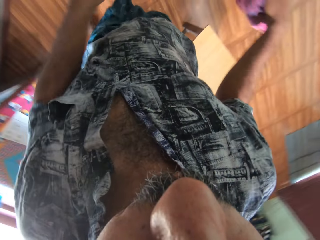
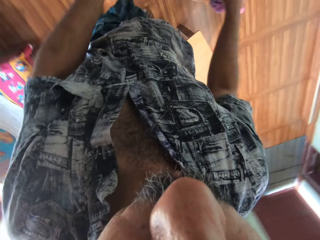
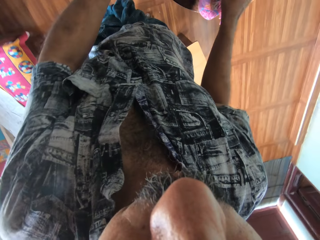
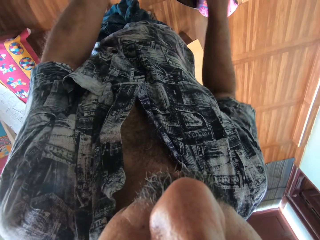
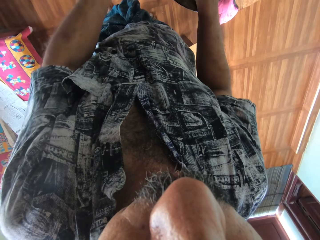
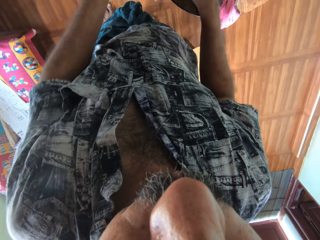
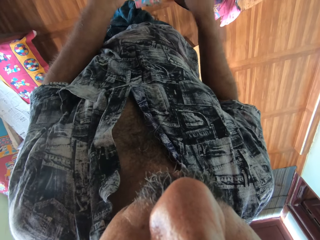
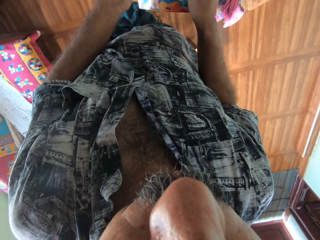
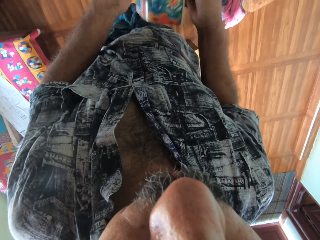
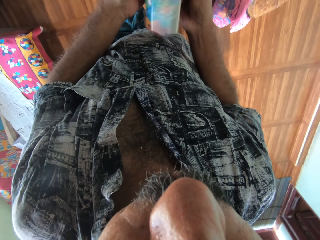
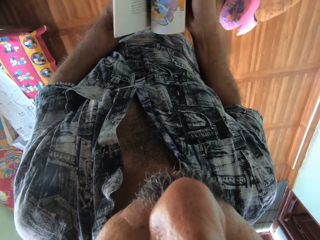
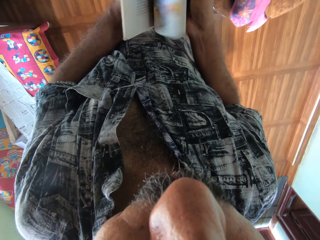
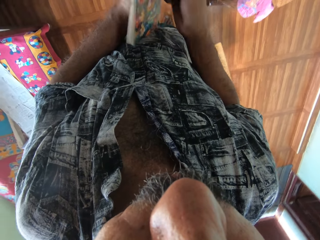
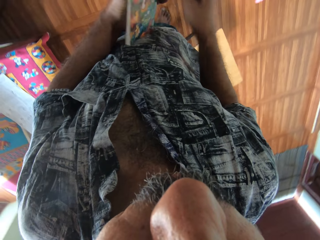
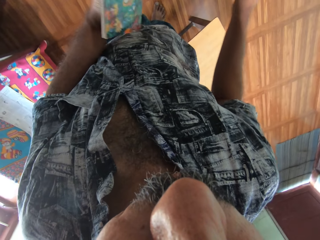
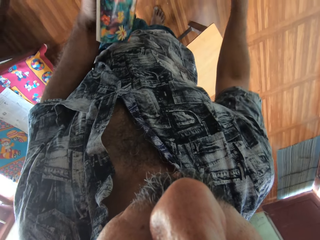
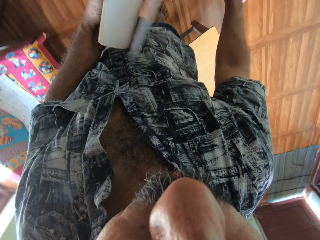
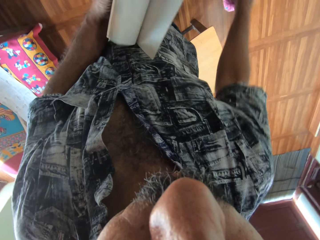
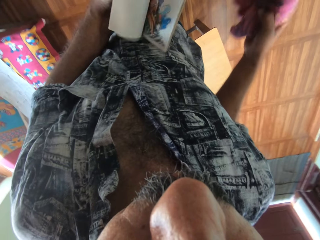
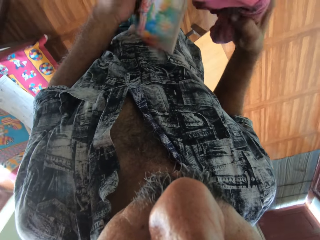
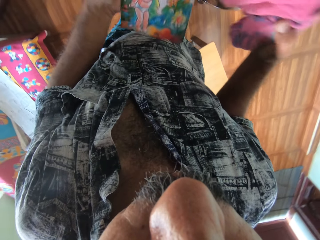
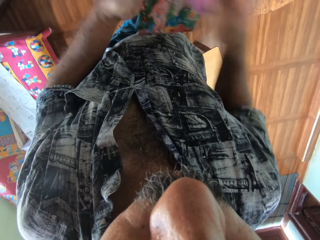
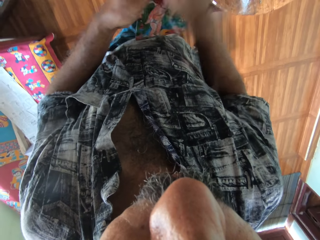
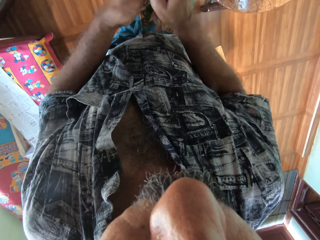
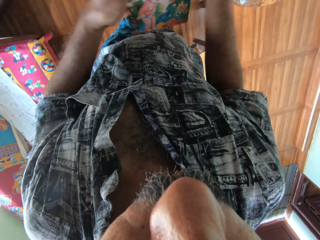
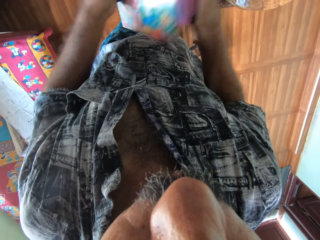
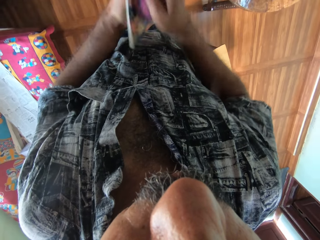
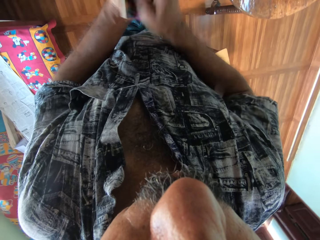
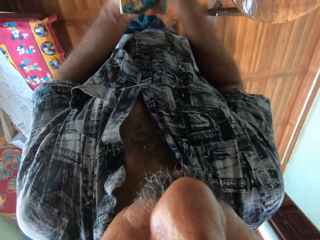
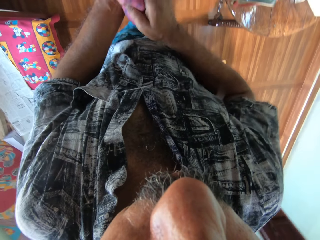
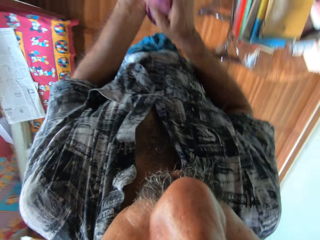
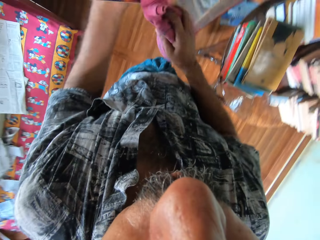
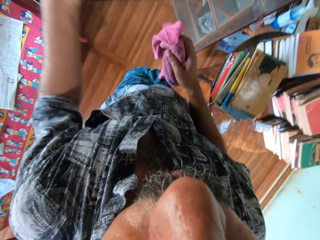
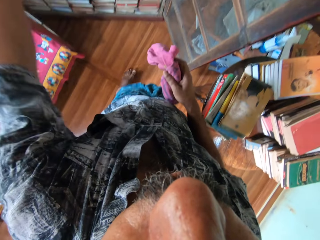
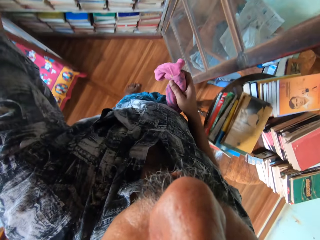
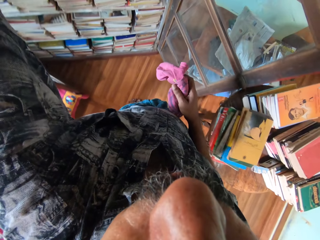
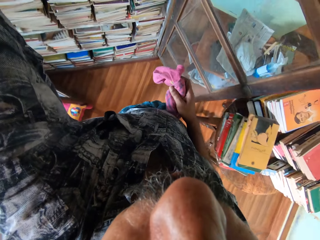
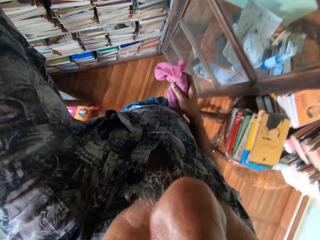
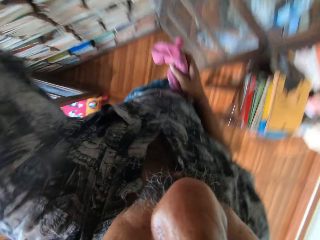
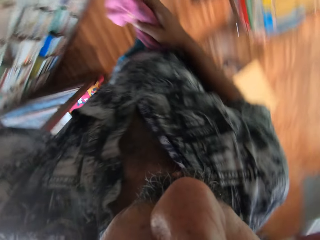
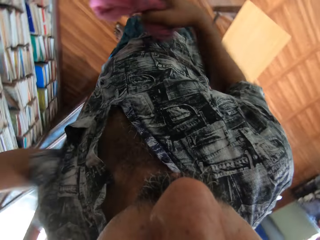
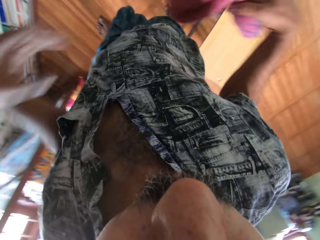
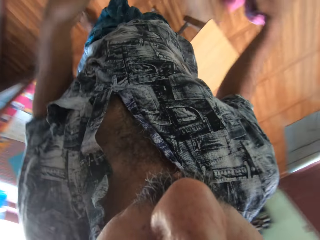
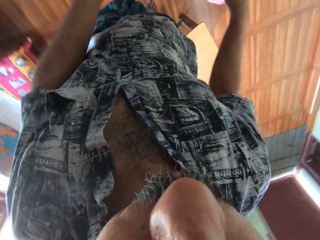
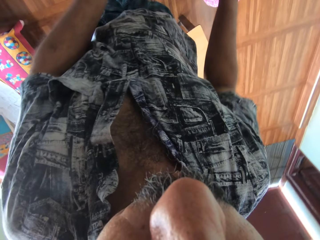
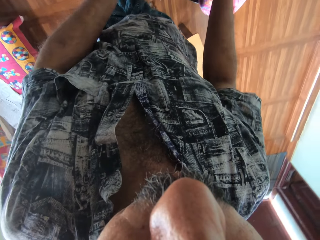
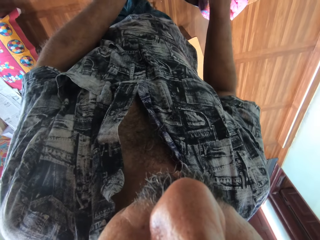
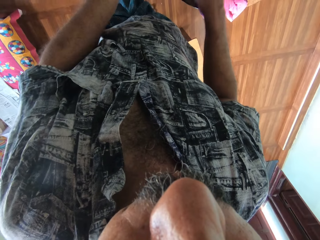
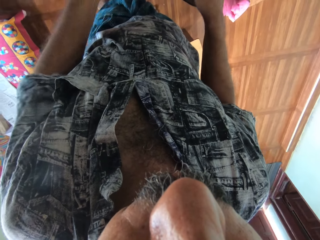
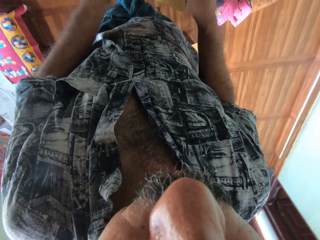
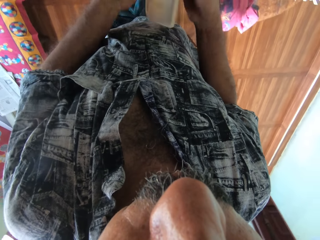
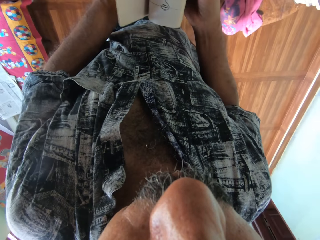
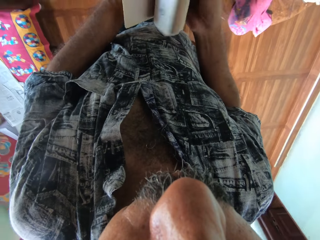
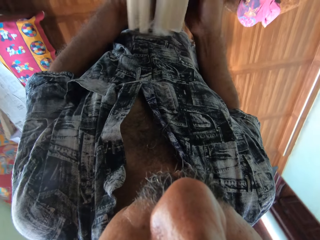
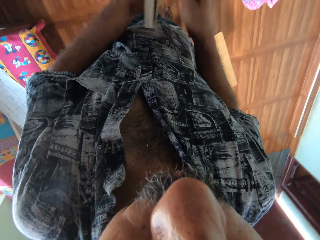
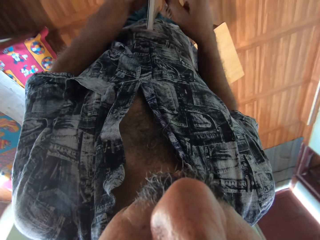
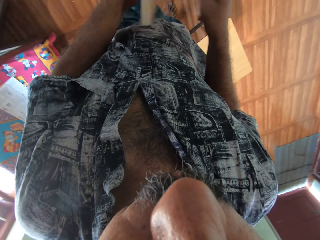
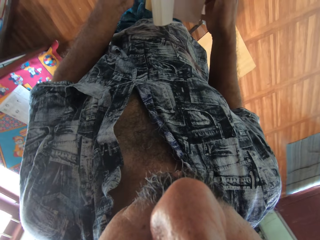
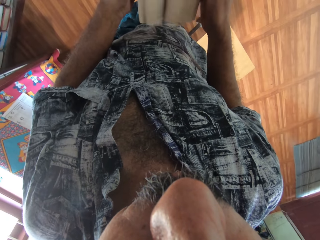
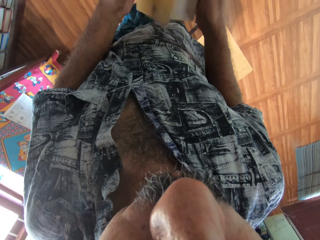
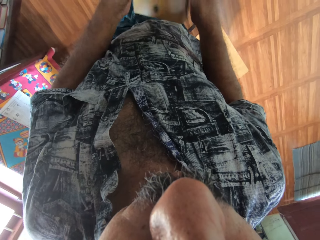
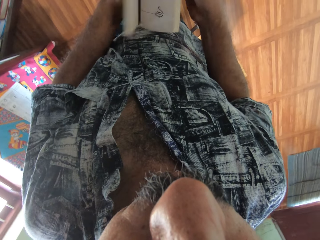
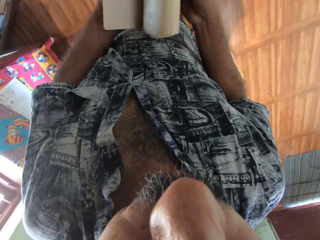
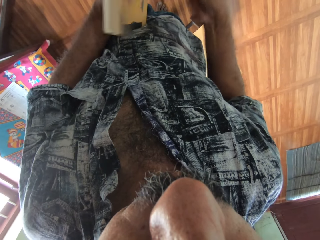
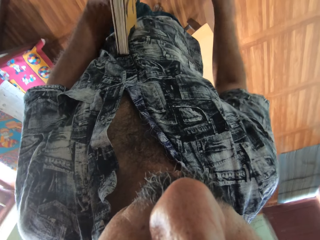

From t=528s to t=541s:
The camera wearer puts the cloth on the table with his right hand. He picks another book from the top of the table with both hands. He flips through the pages of the book with his hands. He opens another book. He picks the cloth from the table with his right hand. He cleans the book with the cloth in his right hand. He puts the book in the bookshelf with his left hand. He puts the cloth on the table with his right hand. He picks another book. He flips through the pages of the book with his hands. He opens the book.

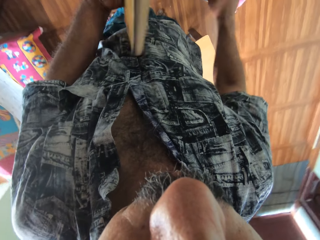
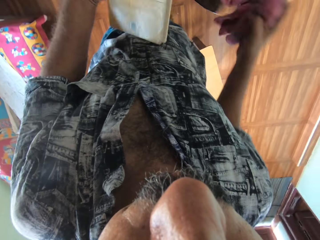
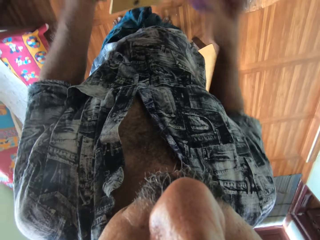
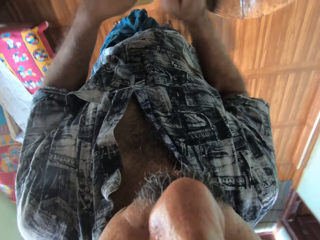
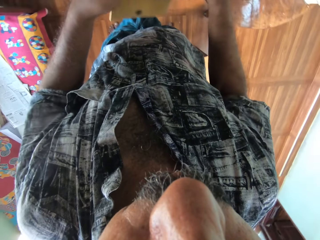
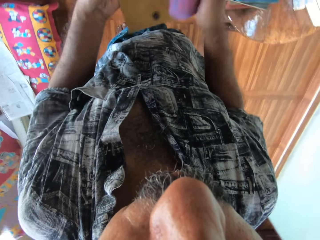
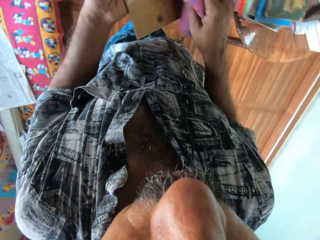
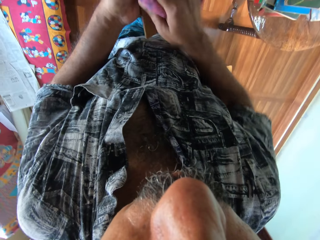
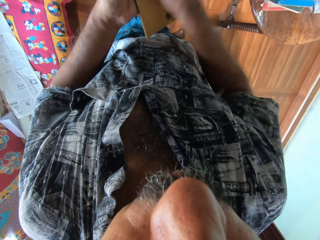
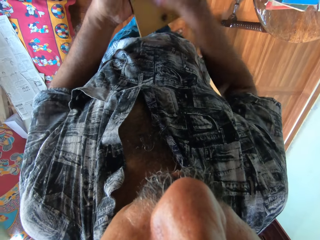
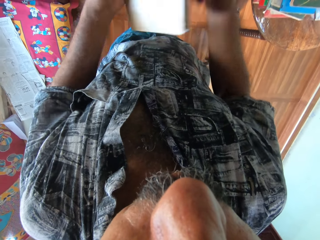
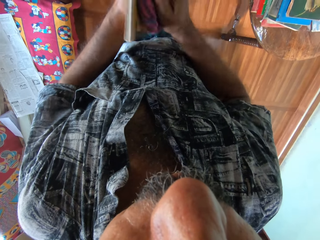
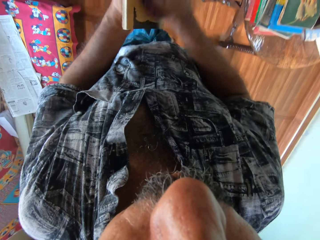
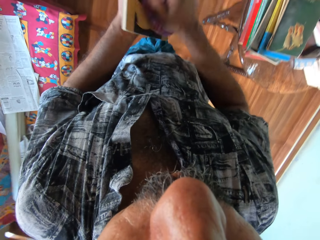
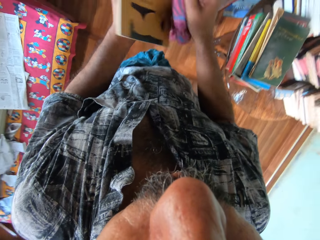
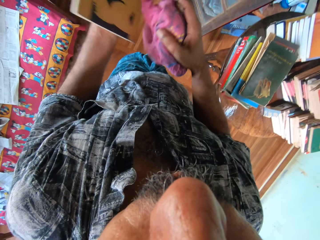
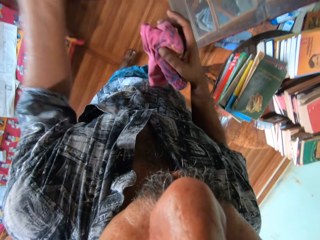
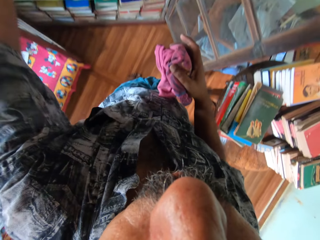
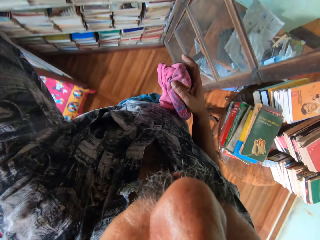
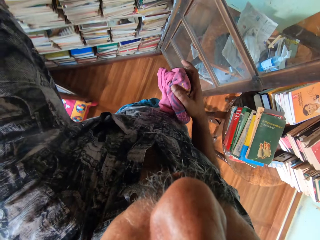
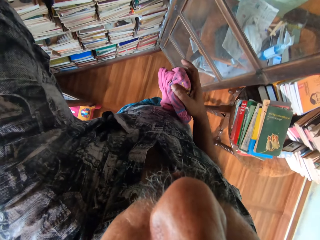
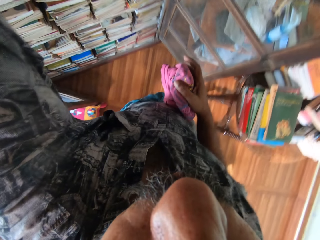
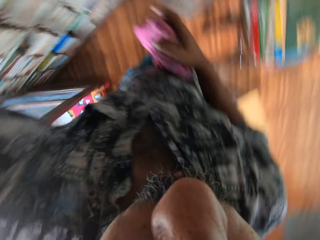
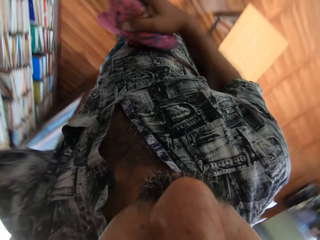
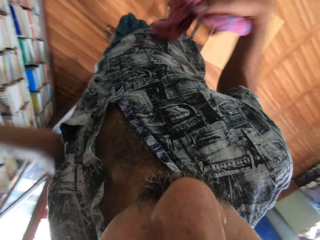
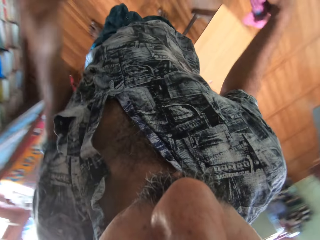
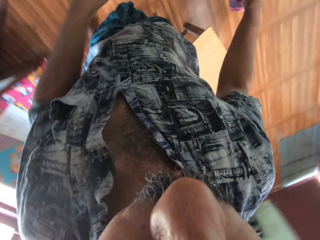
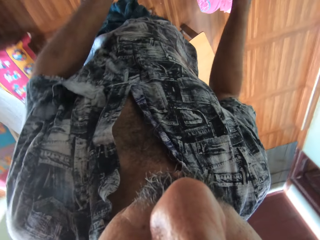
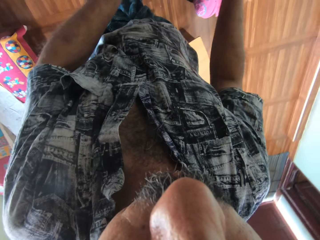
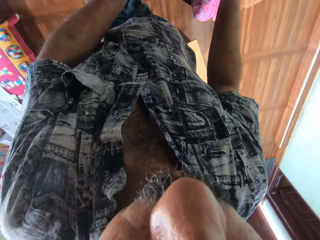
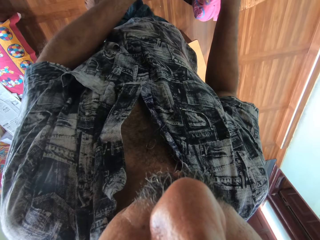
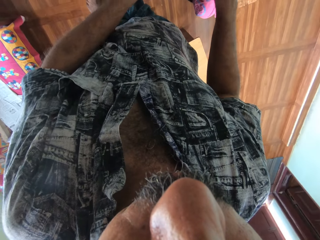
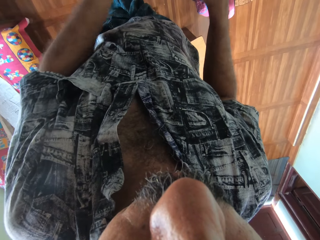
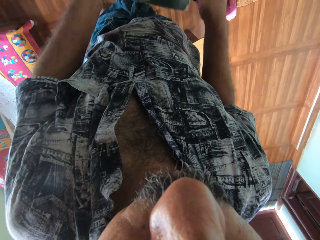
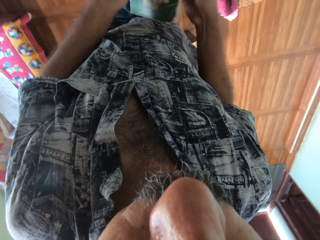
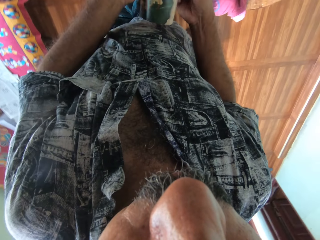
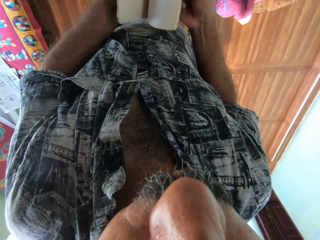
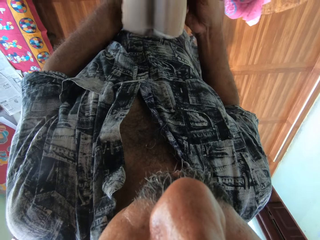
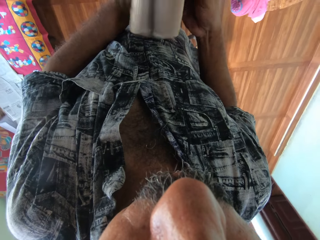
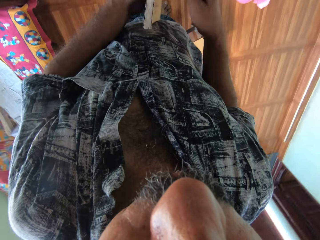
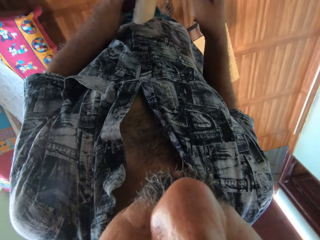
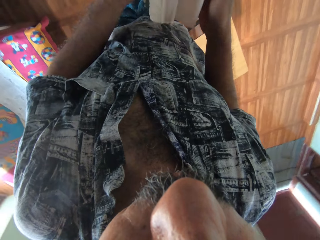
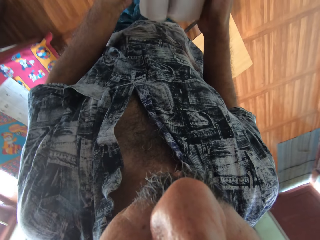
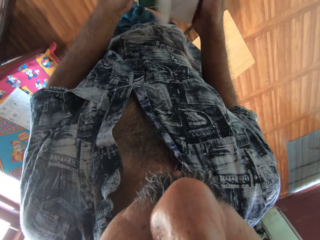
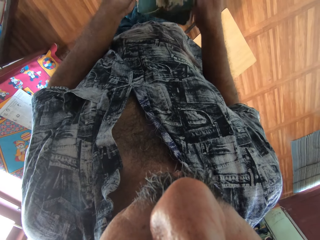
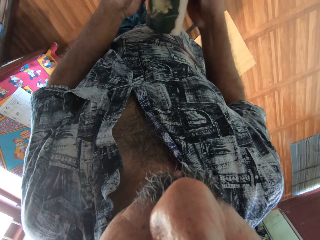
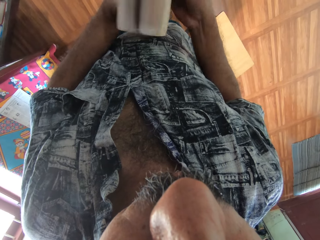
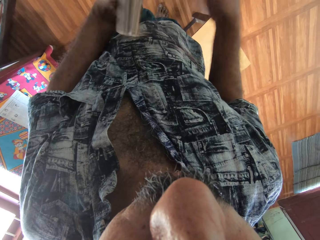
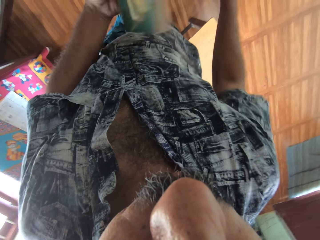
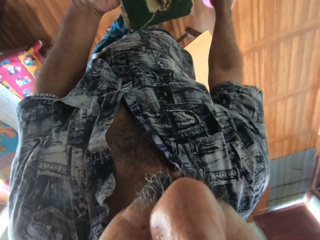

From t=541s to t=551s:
The camera wearer picks the cloth from the table with his right hand. He cleans the book with the cloth in his right hand. He puts the book in the bookshelf with his left hand. He puts the cloth on the table with his right hand. He picks another book from the top of the table with both hands. He flips through the pages of the book with his hands. He opens the book.
